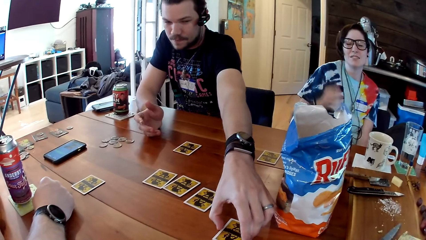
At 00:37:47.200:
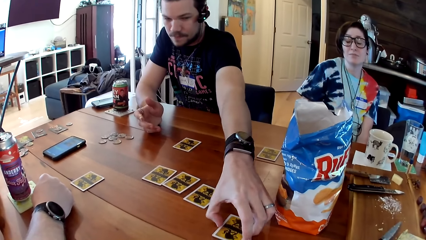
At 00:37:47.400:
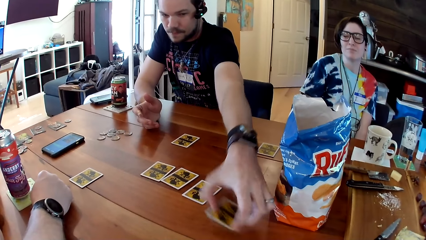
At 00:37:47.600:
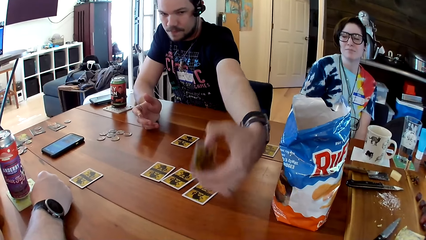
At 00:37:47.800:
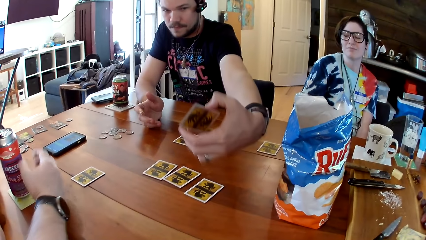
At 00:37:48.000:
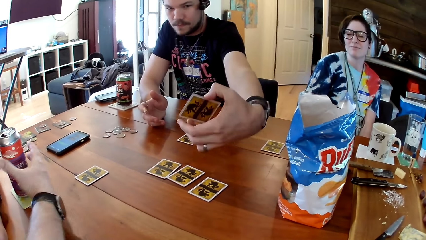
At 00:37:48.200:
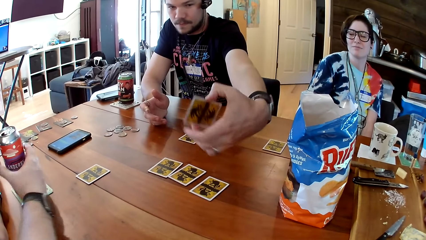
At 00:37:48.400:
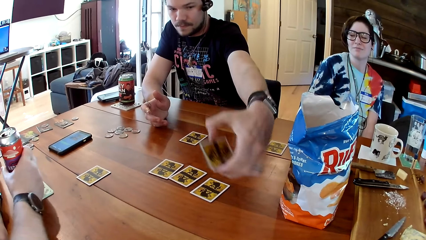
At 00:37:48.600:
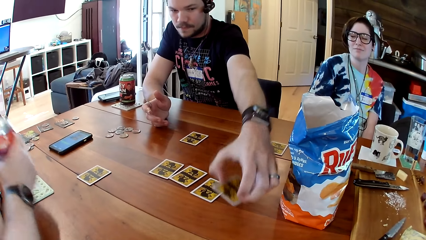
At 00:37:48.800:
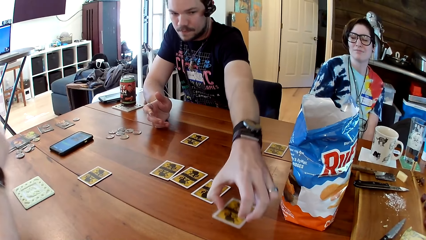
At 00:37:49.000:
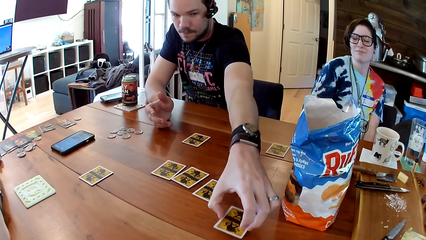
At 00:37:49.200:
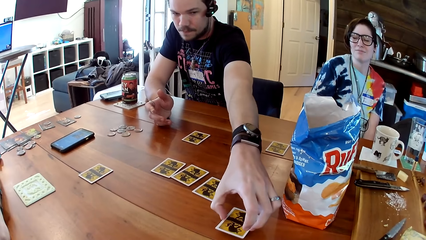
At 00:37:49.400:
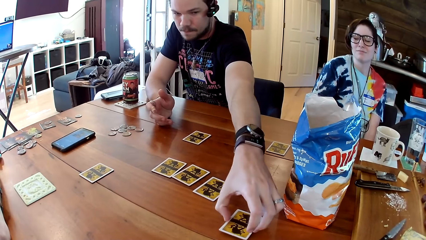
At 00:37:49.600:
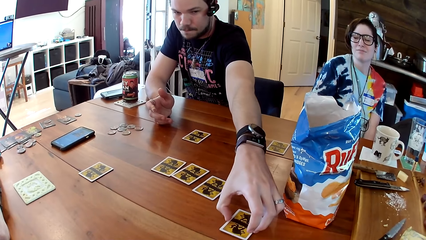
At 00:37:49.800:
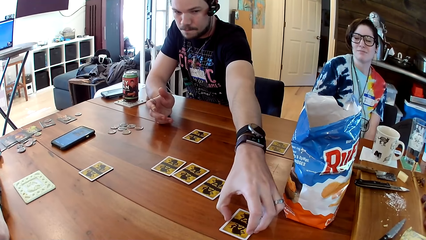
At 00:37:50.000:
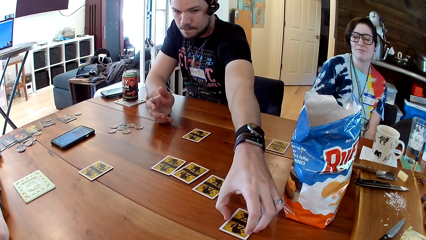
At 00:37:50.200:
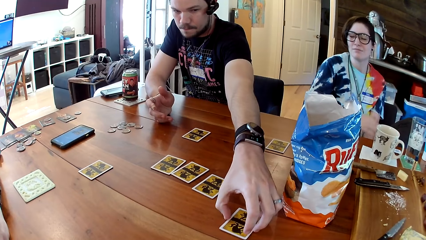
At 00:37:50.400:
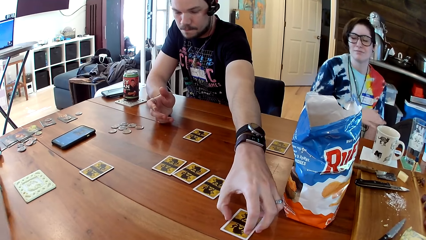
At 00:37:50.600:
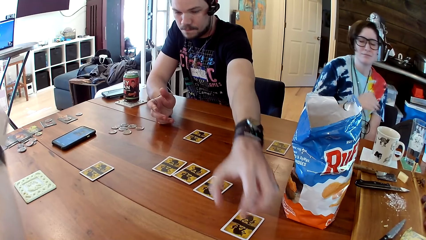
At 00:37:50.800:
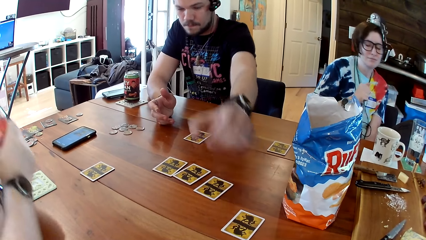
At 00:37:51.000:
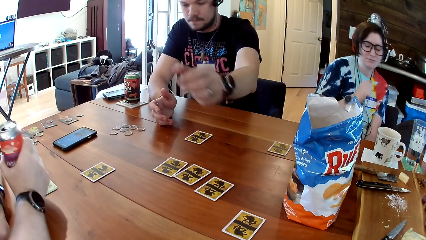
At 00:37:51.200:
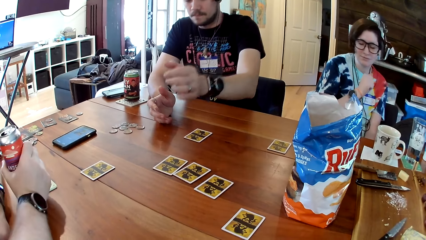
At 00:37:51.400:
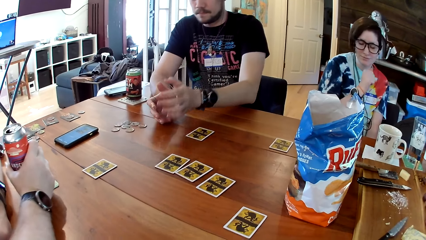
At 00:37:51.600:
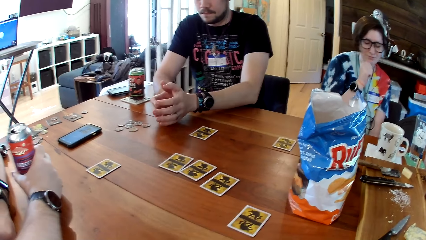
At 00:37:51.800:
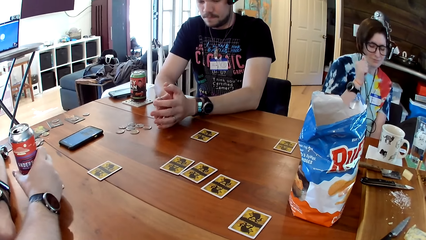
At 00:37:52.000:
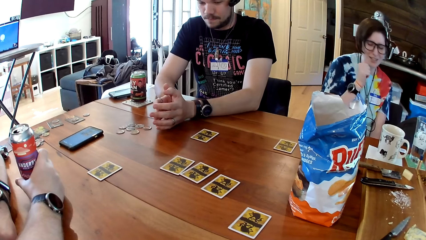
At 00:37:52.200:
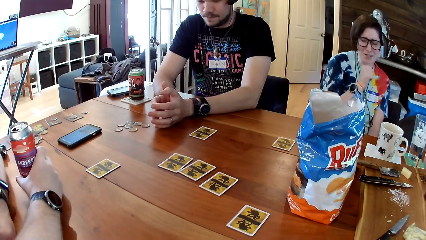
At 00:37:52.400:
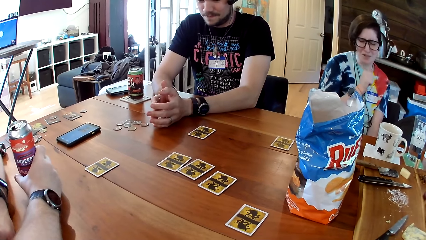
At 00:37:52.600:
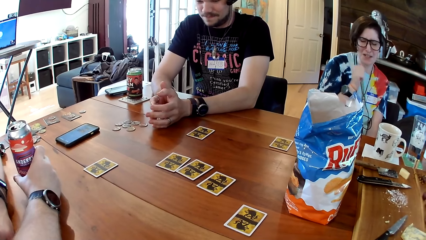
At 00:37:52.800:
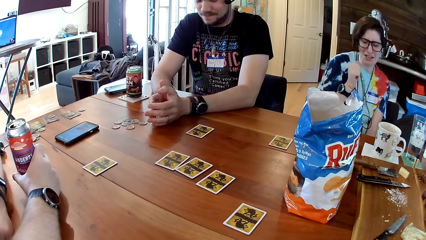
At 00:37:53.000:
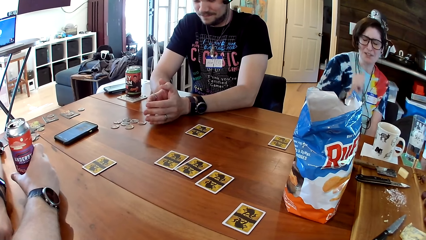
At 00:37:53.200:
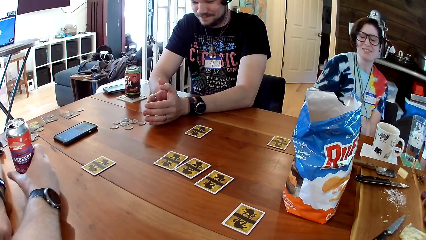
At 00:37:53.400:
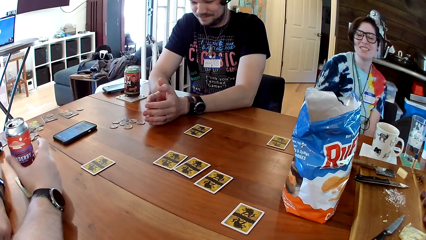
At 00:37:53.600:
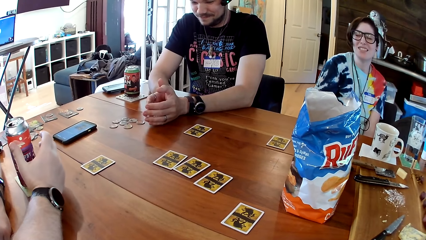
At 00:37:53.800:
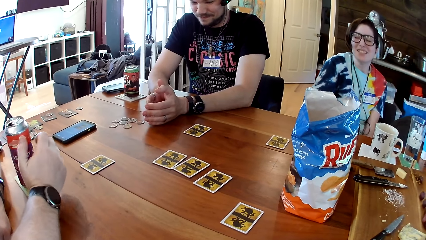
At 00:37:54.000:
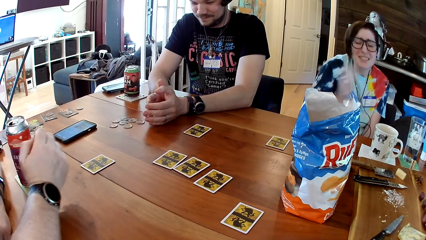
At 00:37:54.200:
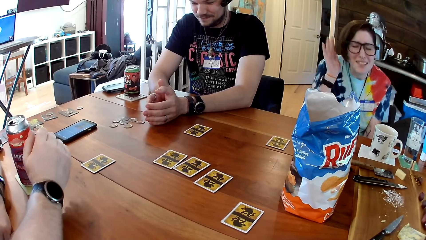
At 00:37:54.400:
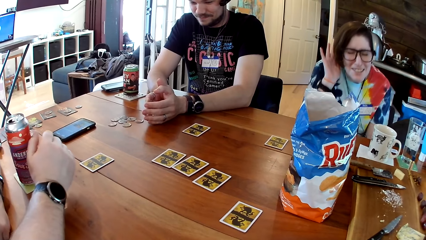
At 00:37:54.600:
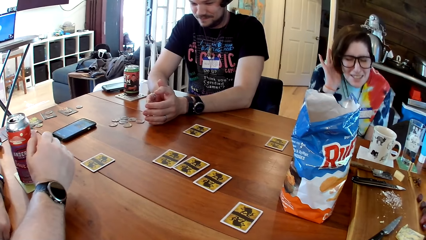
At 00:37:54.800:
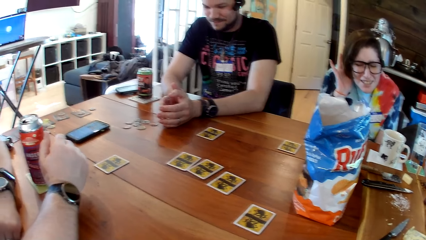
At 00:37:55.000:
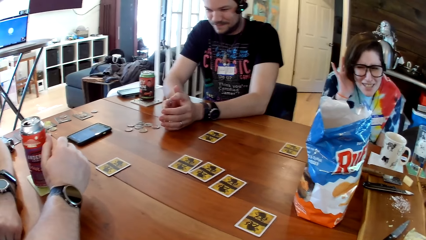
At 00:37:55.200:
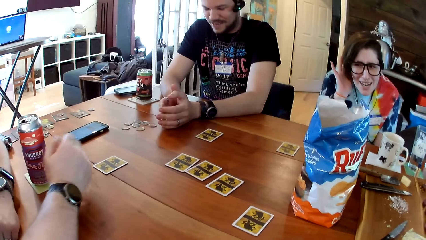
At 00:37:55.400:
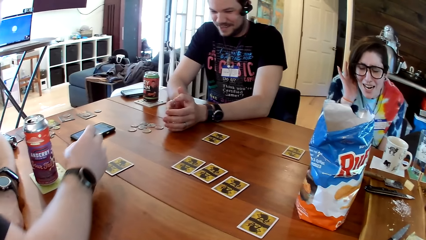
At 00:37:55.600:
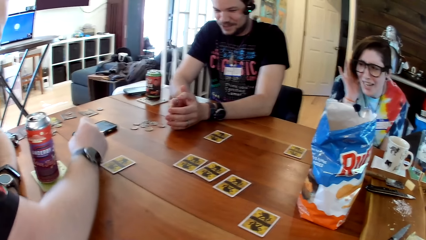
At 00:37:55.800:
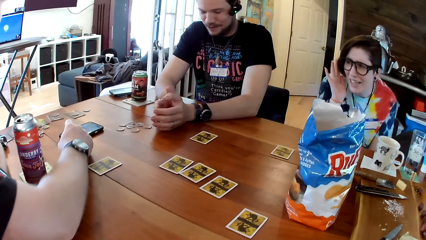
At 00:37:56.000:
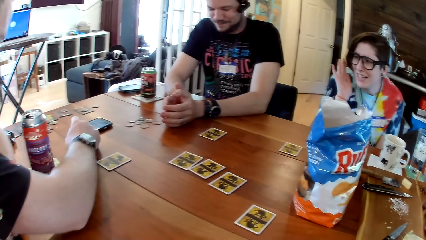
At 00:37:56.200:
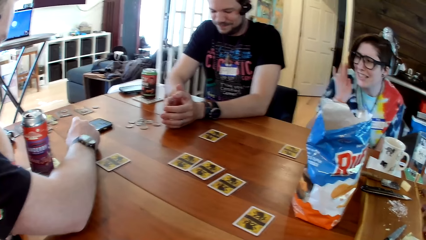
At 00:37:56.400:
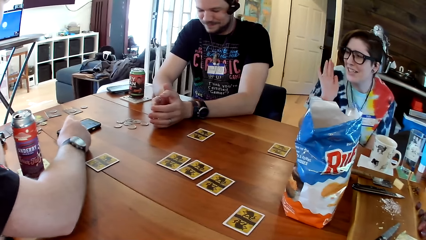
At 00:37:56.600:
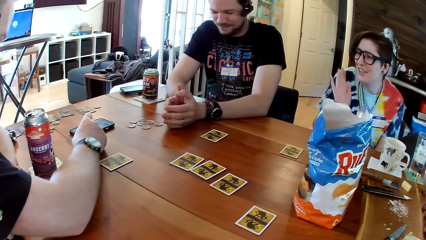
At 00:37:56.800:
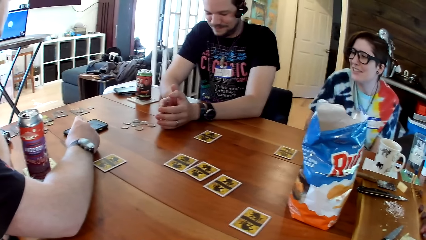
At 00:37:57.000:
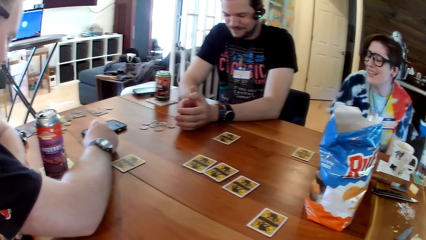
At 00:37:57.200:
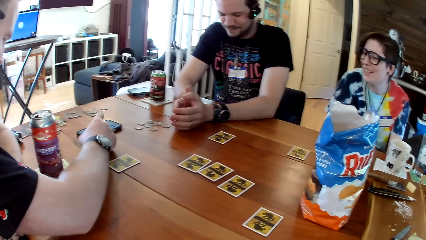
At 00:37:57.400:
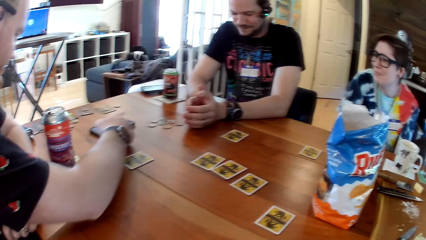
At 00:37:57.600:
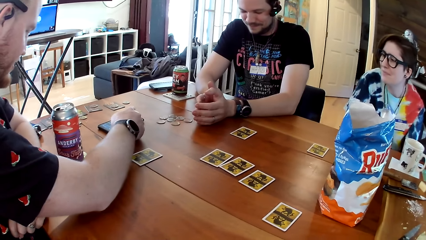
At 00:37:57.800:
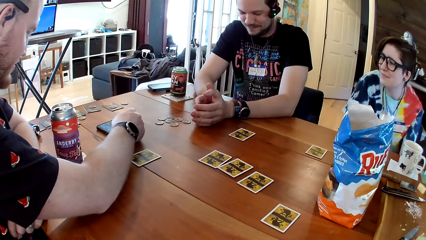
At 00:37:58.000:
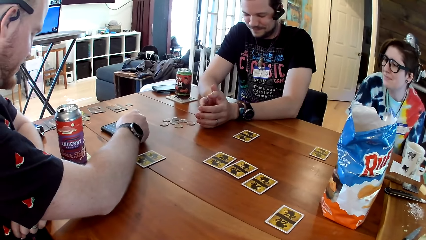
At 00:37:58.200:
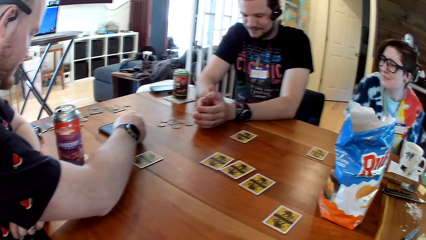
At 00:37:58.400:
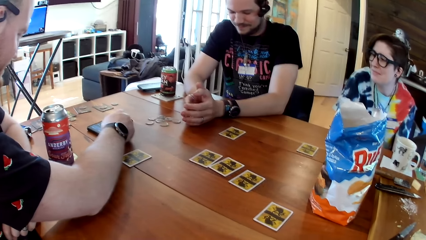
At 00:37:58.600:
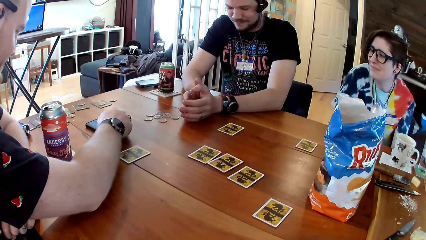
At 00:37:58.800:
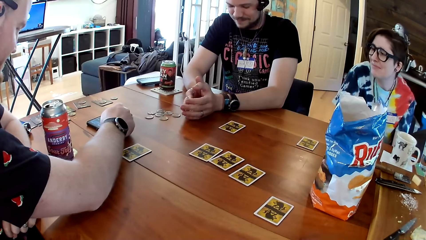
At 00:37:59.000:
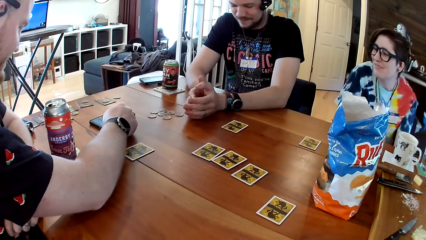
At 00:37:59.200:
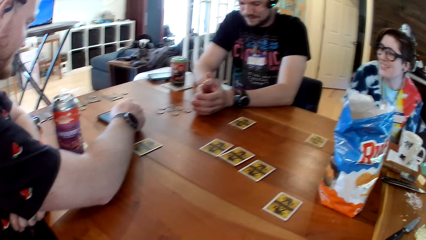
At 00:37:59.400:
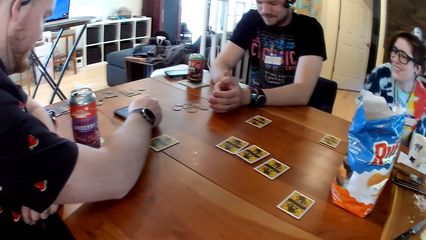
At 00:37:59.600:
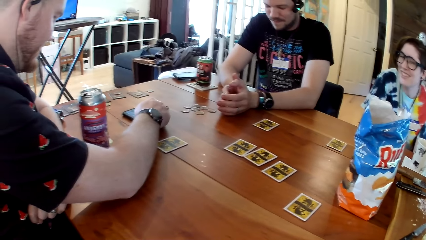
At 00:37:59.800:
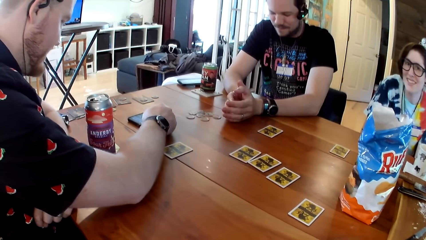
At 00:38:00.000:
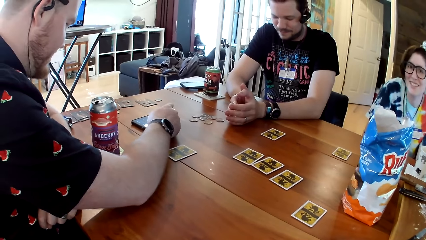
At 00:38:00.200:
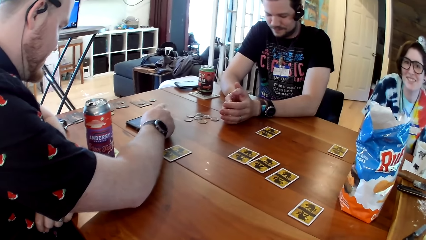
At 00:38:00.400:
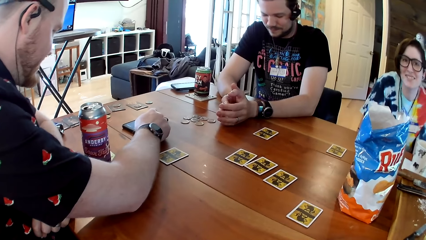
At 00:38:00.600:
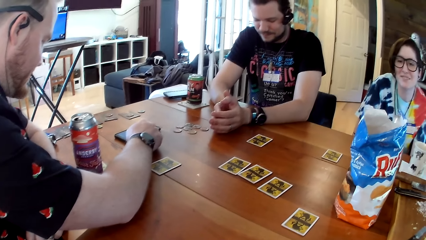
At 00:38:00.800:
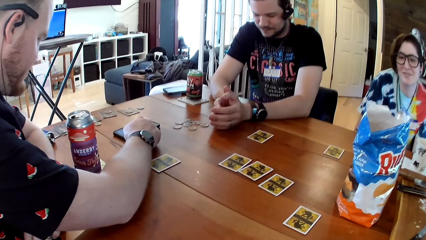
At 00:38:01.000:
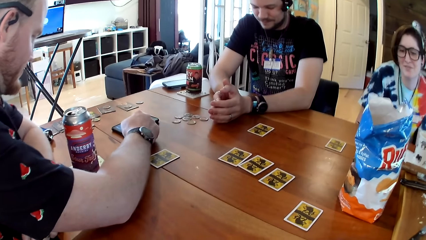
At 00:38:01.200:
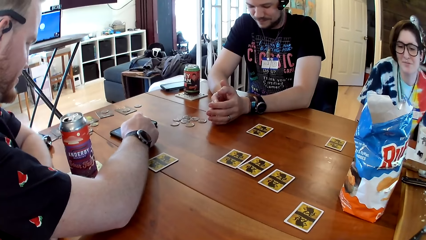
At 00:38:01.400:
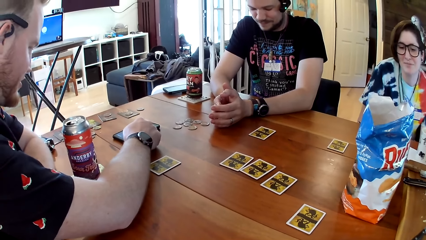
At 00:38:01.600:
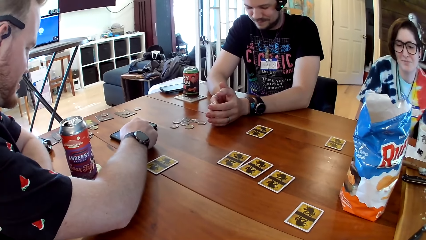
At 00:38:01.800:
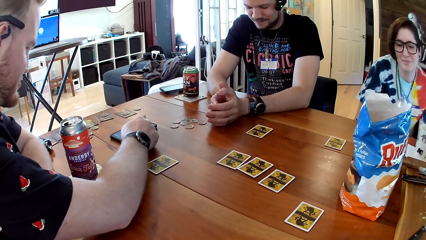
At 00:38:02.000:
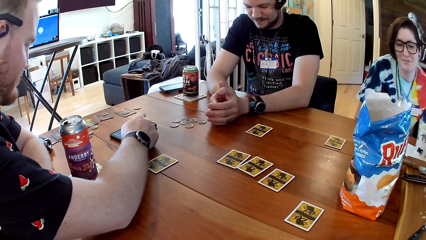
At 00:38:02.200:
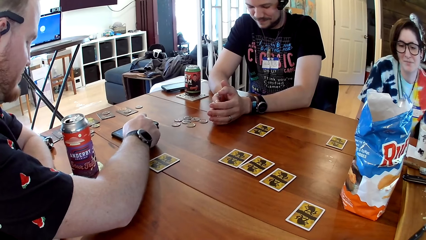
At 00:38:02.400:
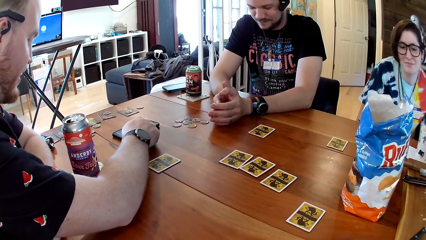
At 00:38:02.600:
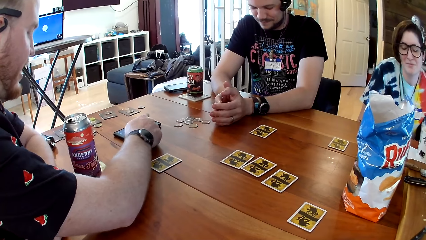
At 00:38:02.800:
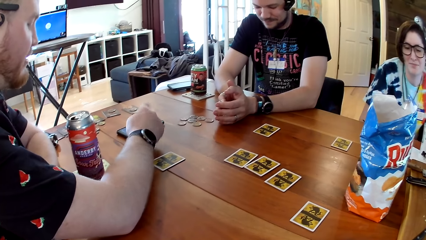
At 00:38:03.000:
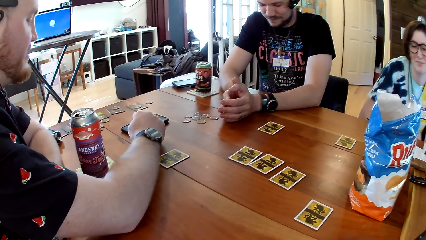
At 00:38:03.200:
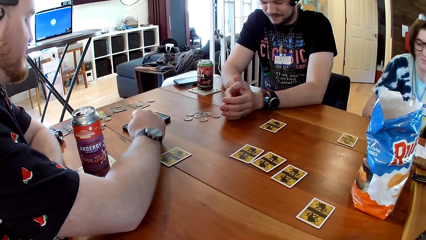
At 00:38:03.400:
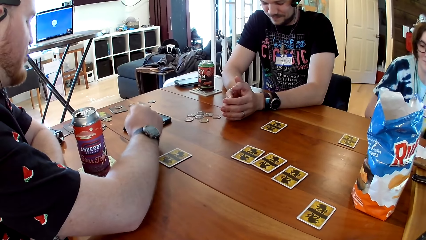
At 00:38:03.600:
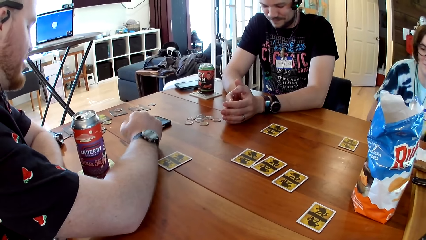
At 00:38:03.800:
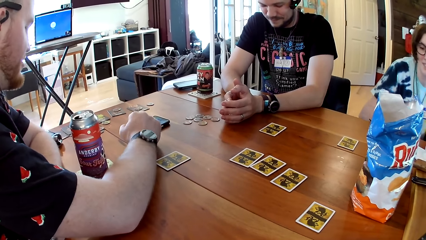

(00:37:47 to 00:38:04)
A man picks a card on the table. Another man takes a can drink from a coaster on the table with his right hand. The first man drops the card in his left hand face down on the table. The other man puts the can drink in his right hand on the coaster on the table. The first man places his left hand on the table. The woman touches her right ear with her right hand. The other man converses with the woman, the first man and the camera wearer. The other man interacts with the phone on the table with his right hand.
